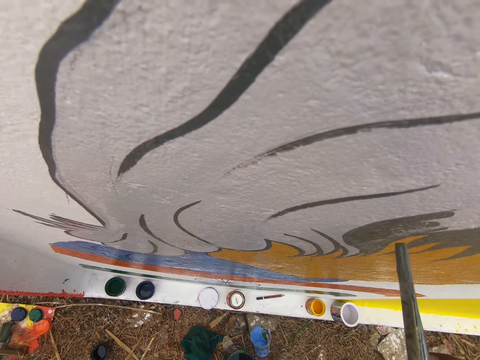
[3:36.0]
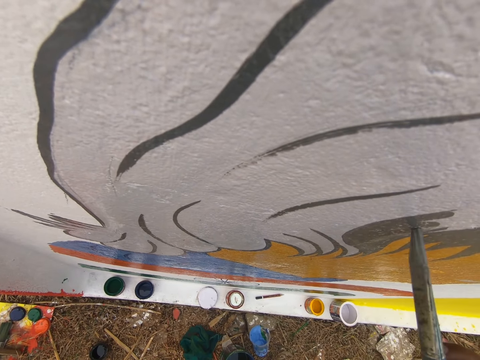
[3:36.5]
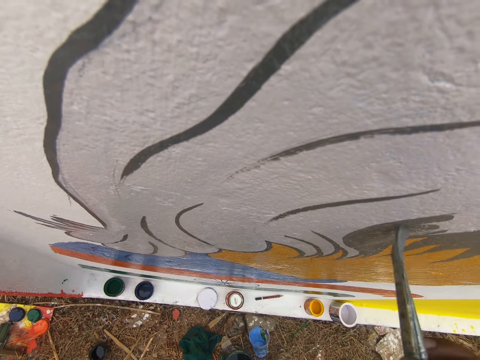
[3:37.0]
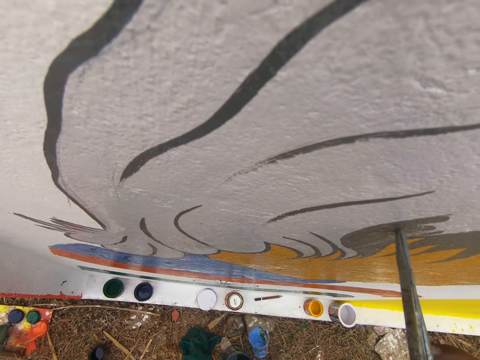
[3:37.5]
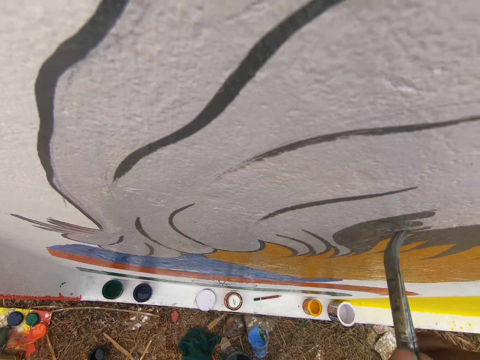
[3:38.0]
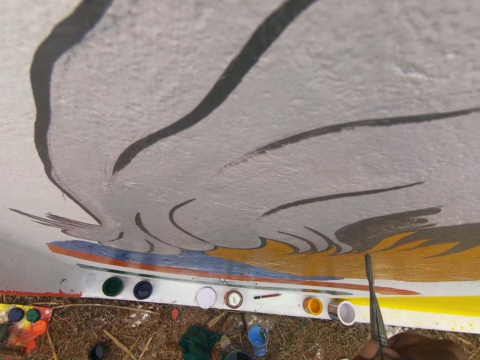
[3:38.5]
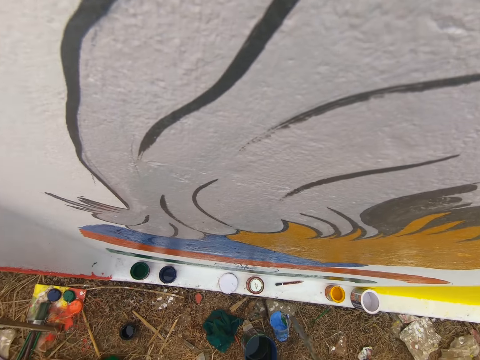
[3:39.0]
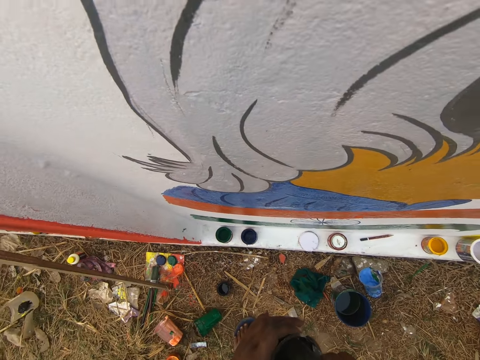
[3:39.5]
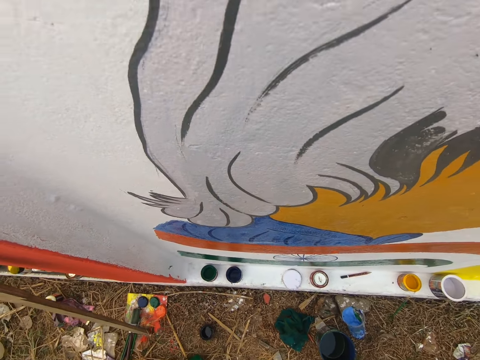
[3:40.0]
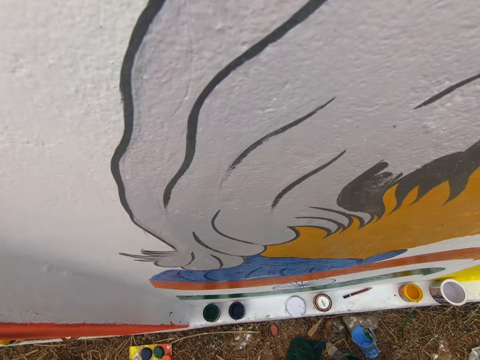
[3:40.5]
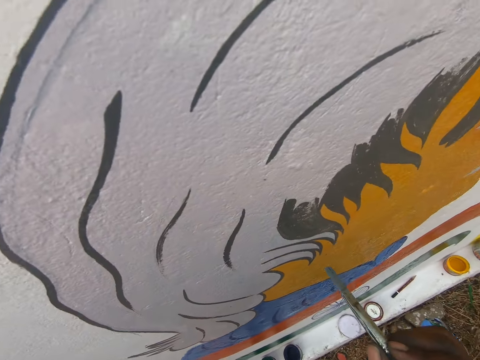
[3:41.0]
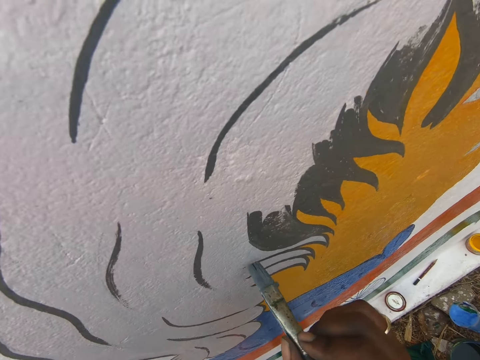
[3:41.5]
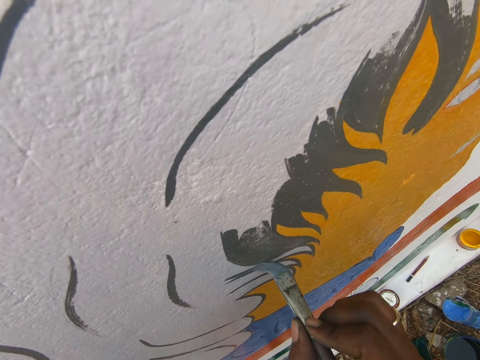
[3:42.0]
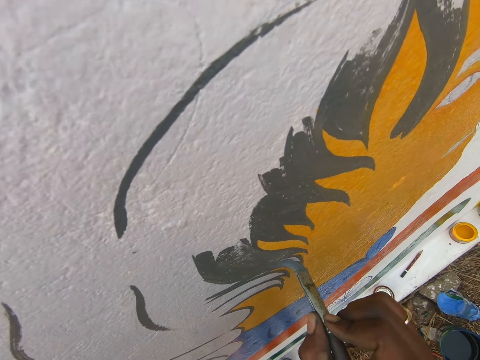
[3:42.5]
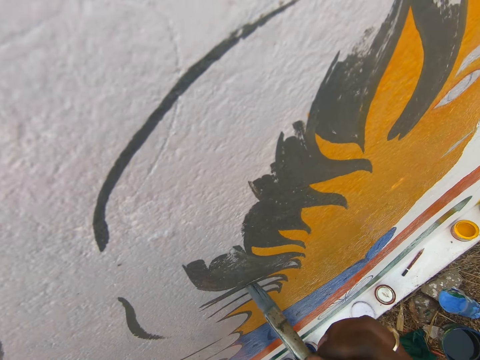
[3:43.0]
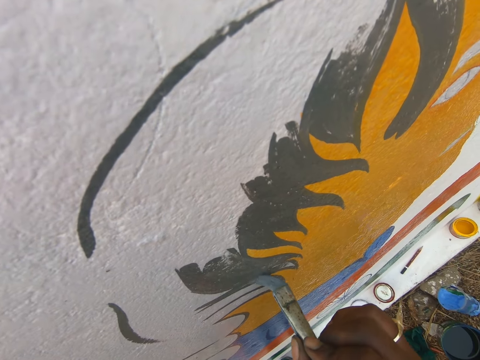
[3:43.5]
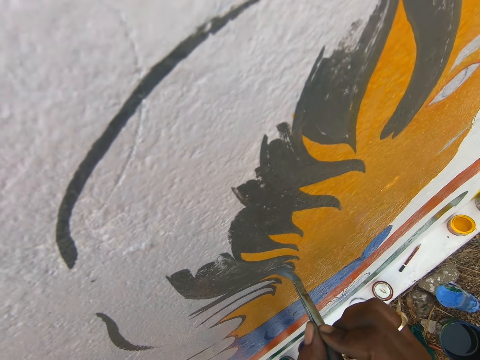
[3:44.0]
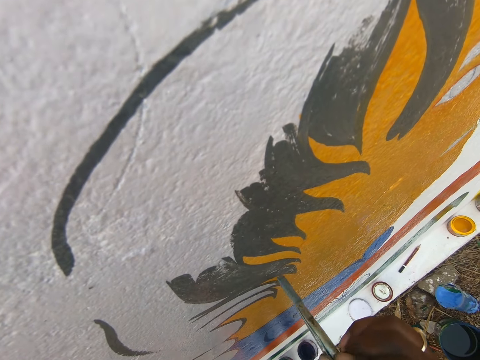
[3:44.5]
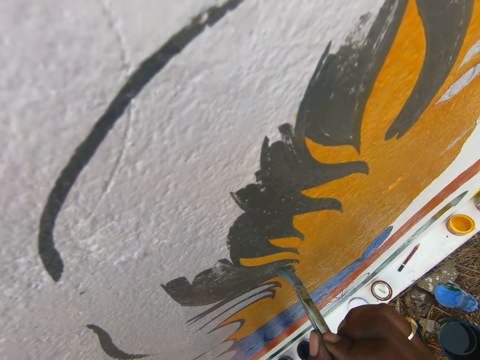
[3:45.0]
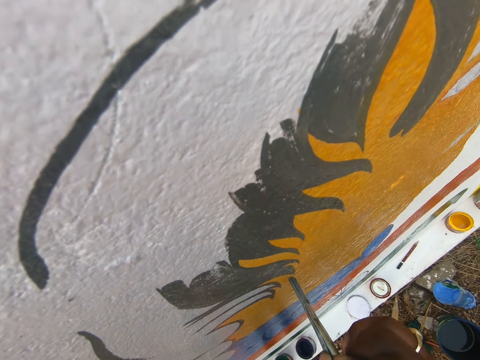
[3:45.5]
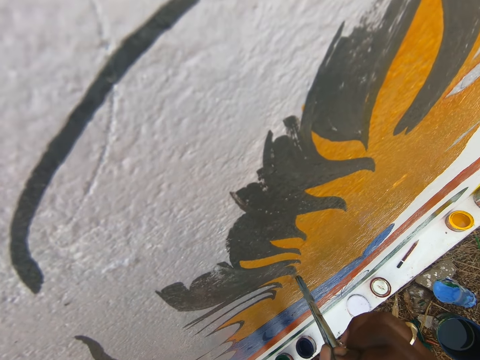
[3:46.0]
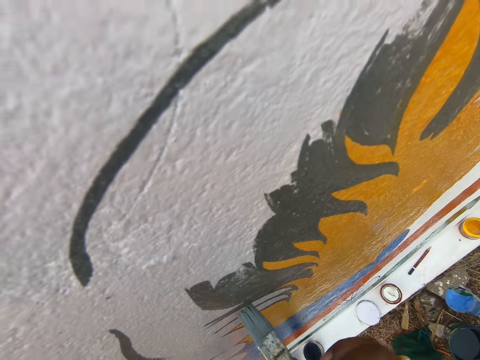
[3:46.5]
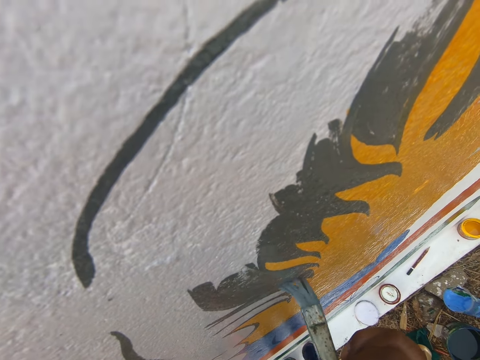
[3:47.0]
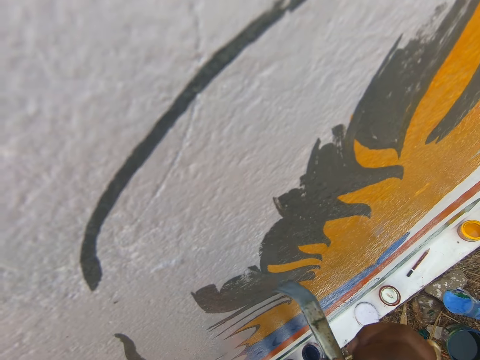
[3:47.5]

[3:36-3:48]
The camera wearer dips the art paint brush in the paint container. They draw the wall using the art paint brush.

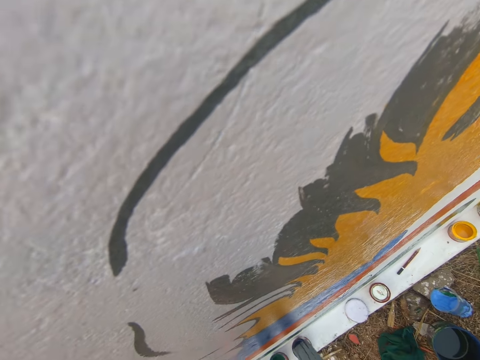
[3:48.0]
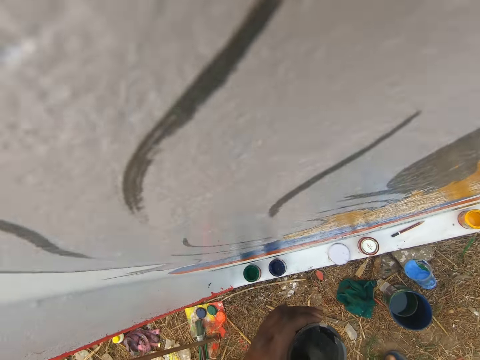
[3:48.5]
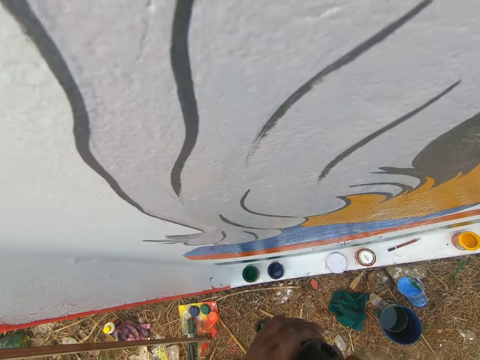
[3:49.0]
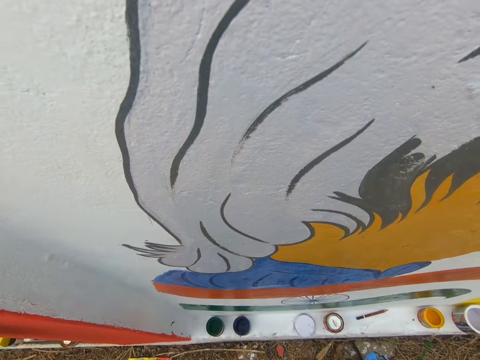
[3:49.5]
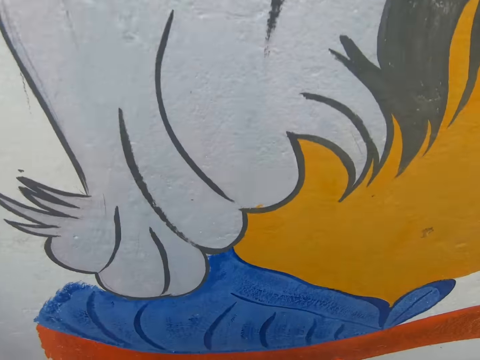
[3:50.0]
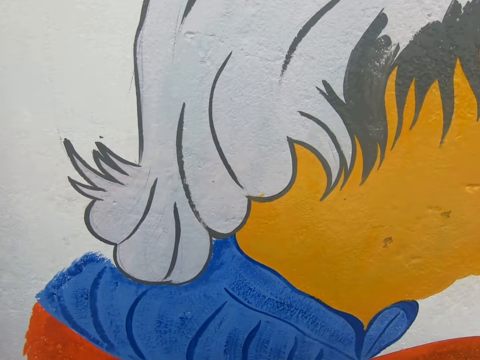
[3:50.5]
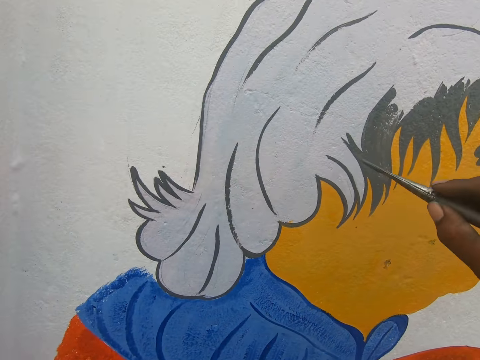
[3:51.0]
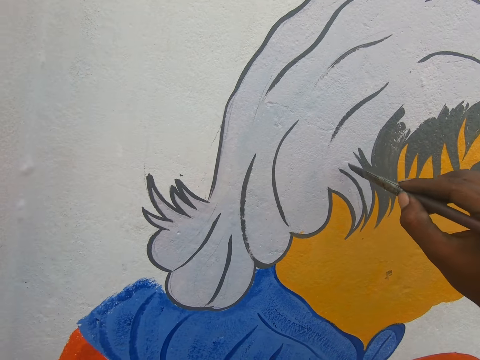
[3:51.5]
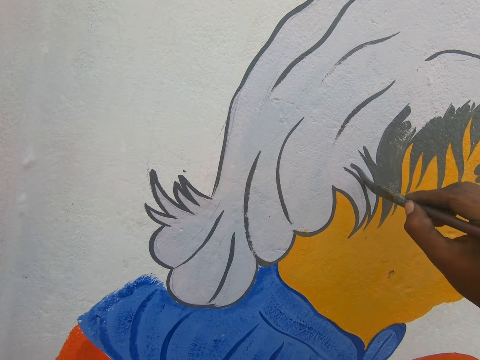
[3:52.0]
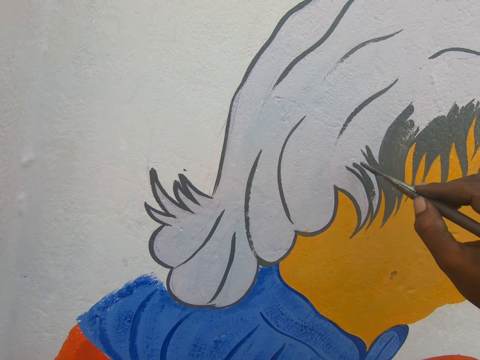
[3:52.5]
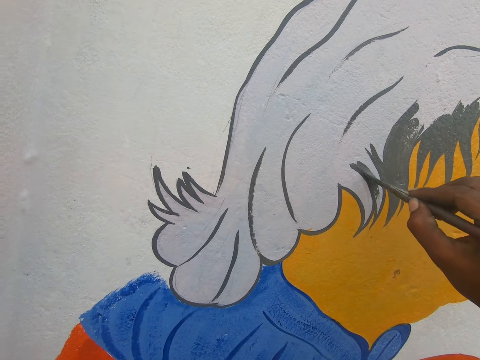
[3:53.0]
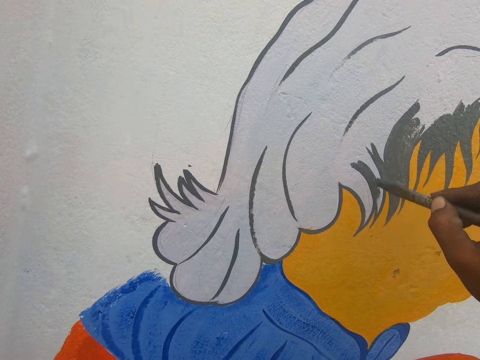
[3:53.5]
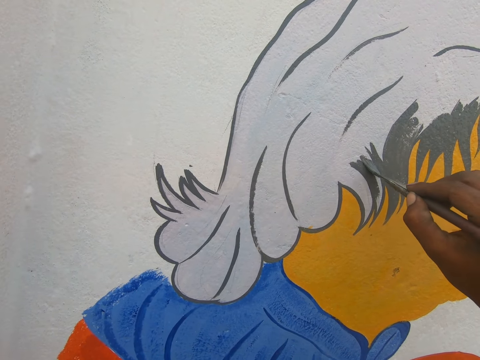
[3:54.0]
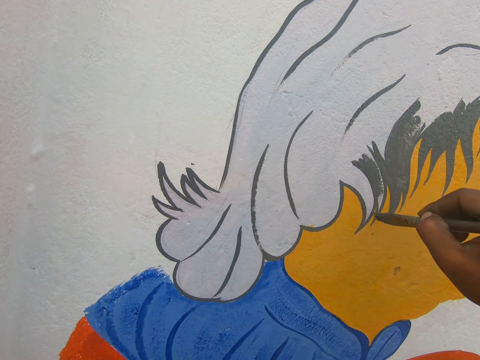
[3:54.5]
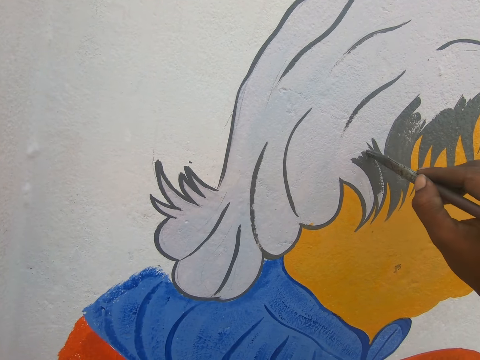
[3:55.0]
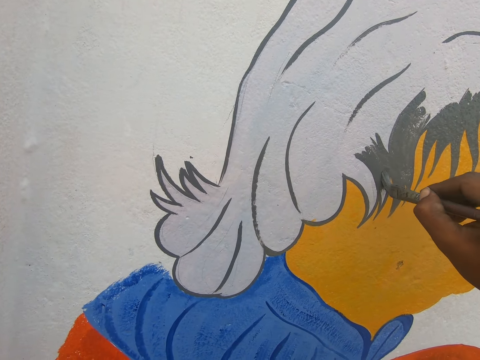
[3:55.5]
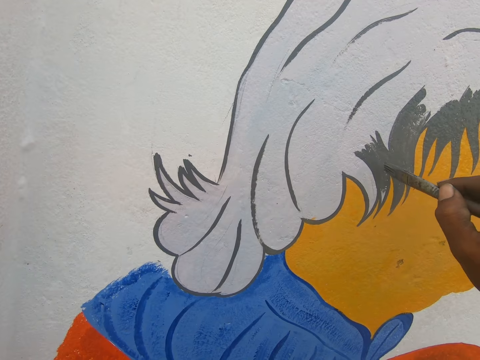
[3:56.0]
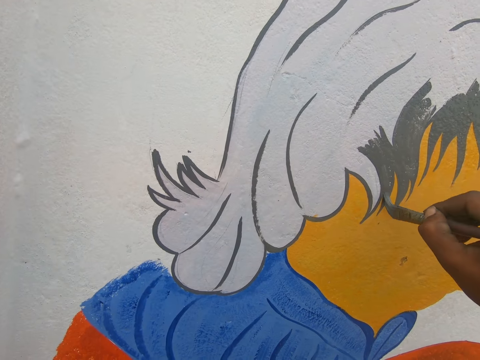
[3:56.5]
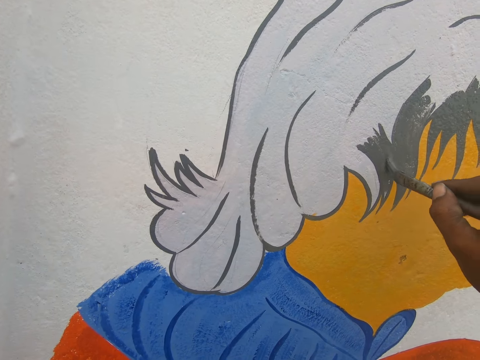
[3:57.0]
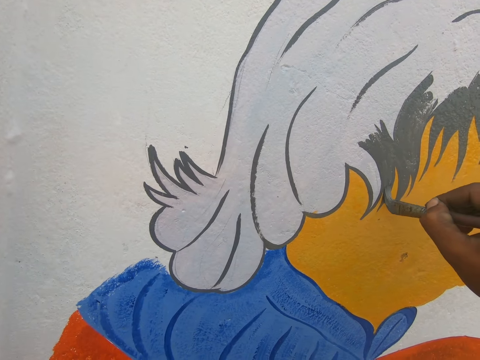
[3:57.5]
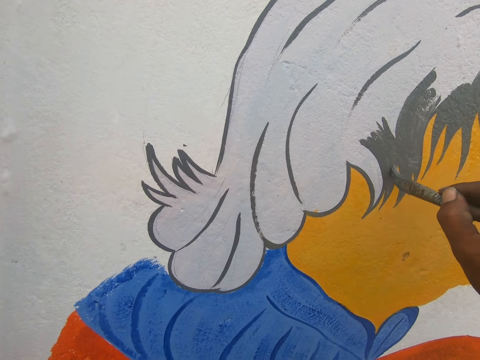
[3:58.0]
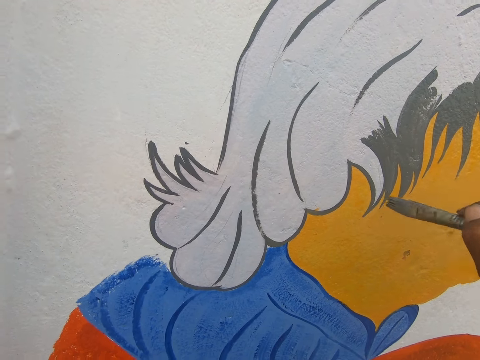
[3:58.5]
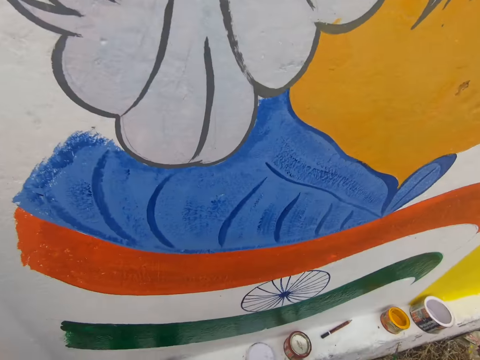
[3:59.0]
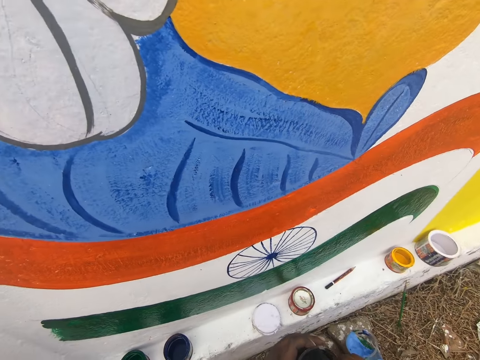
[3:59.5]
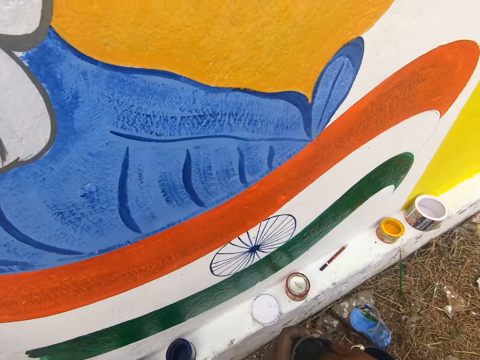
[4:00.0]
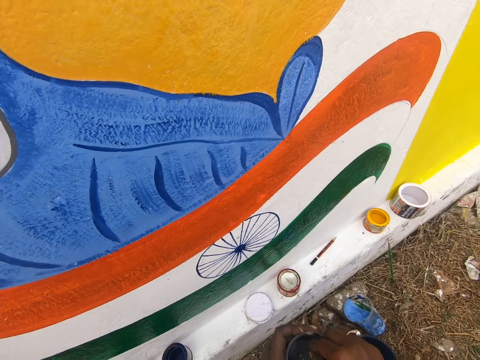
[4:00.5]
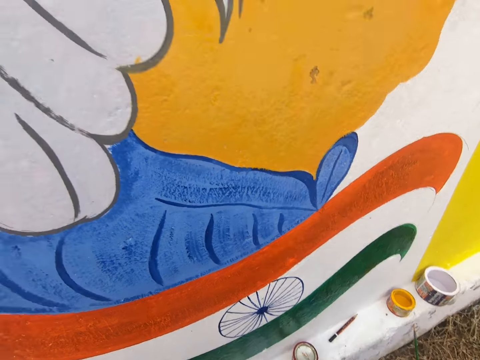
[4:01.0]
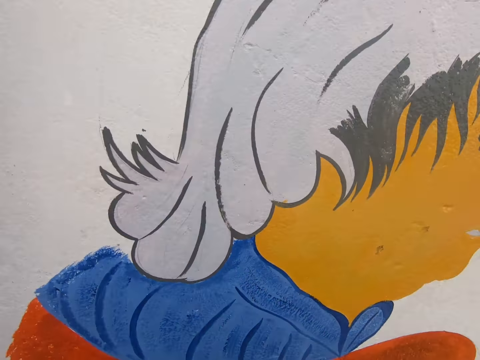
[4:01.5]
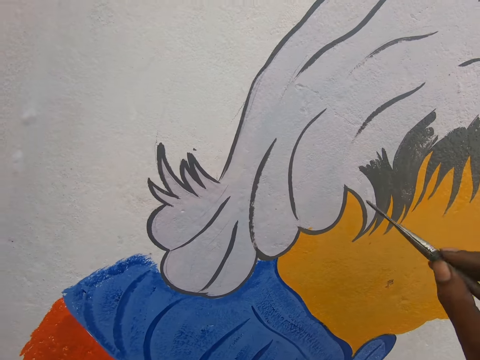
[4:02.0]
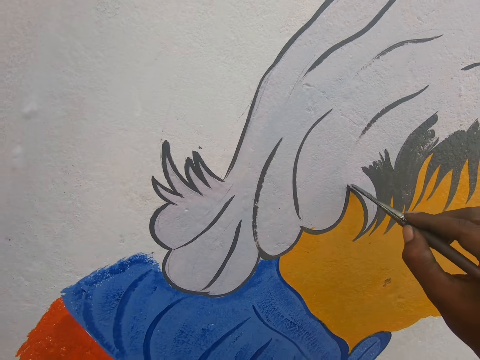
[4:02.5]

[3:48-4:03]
The camera wearer dips the art paint brush in the paint container. They draw the wall using the art paint brush. They dip the art paint brush in the paint container. They draw the wall using the art paint brush.
